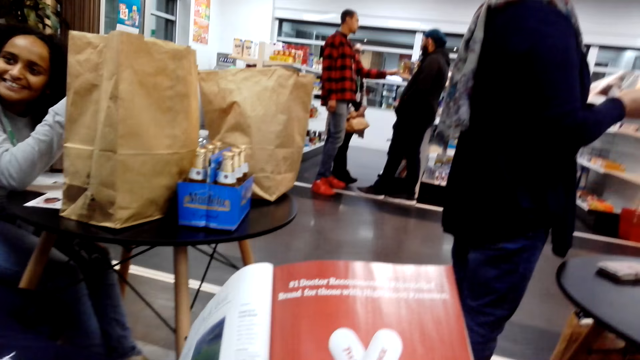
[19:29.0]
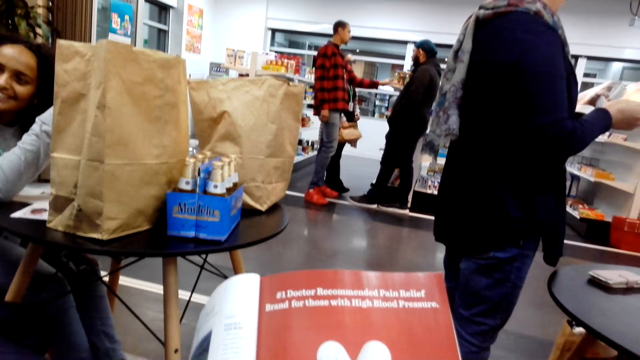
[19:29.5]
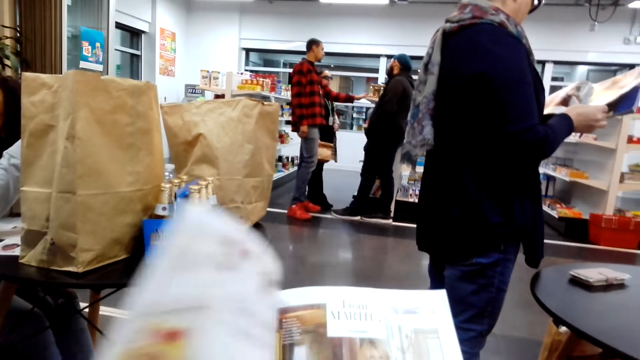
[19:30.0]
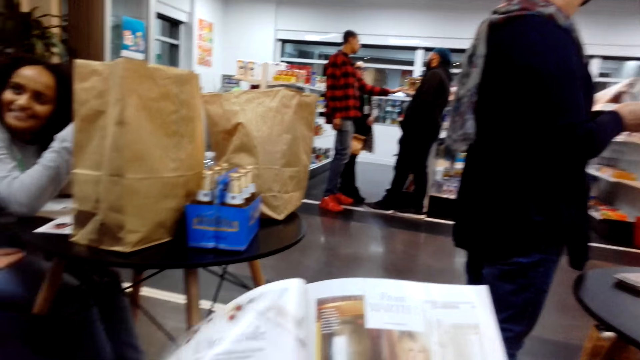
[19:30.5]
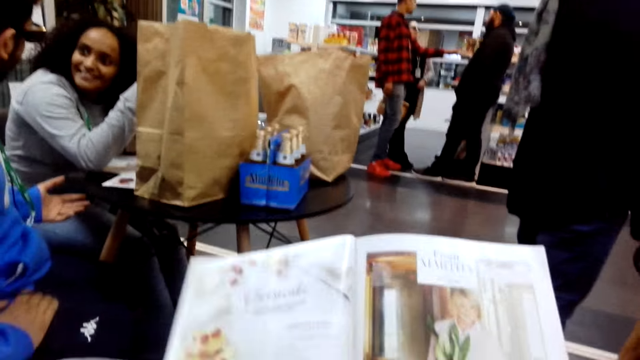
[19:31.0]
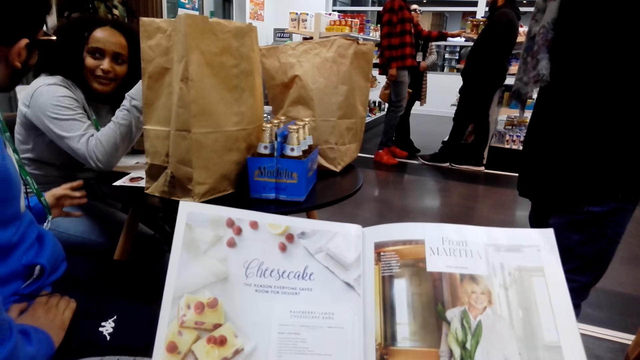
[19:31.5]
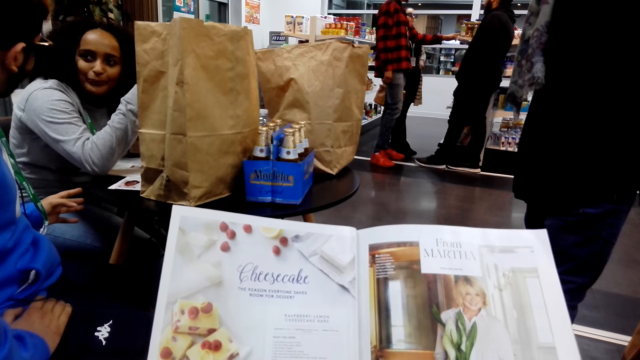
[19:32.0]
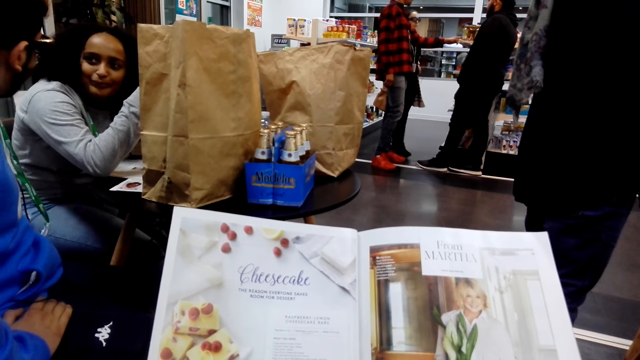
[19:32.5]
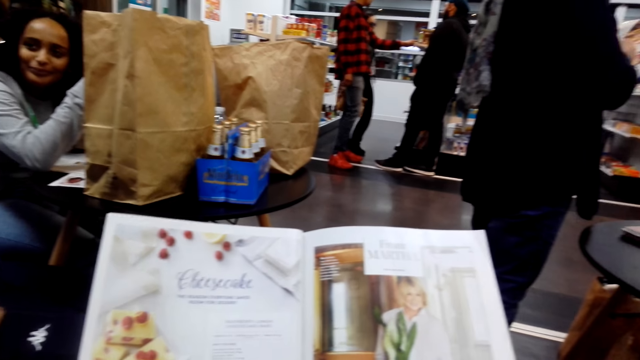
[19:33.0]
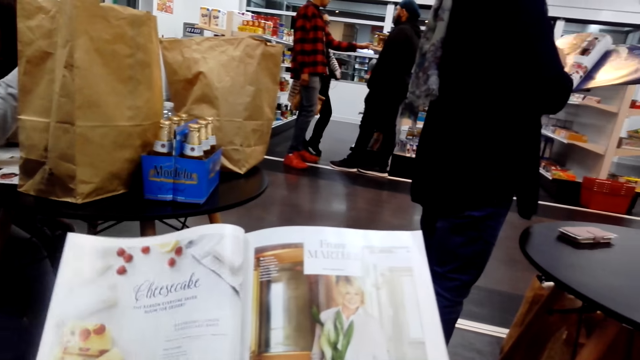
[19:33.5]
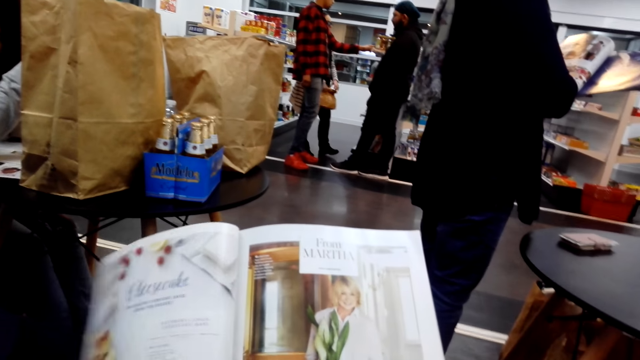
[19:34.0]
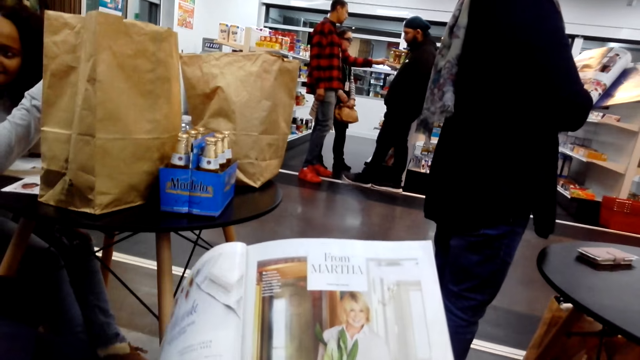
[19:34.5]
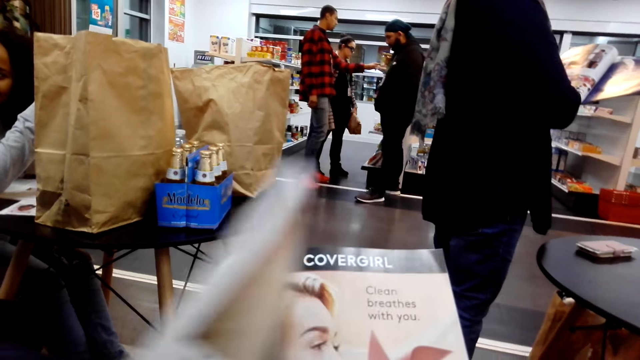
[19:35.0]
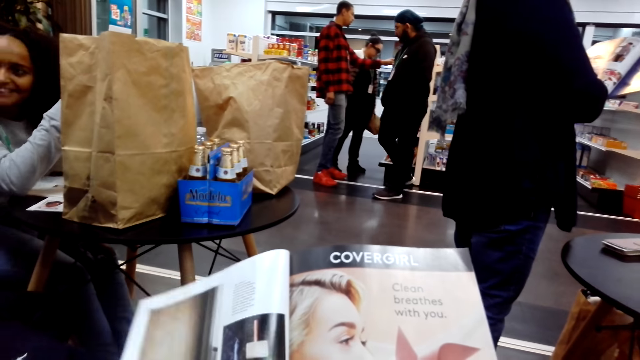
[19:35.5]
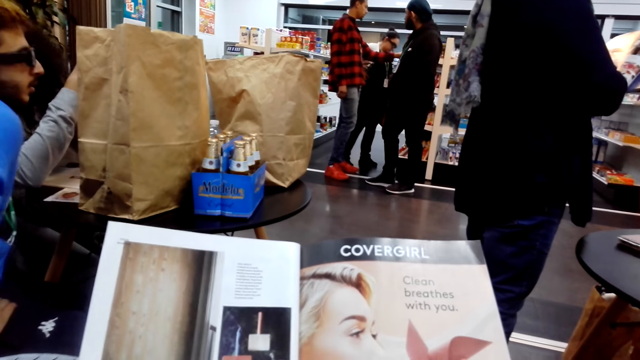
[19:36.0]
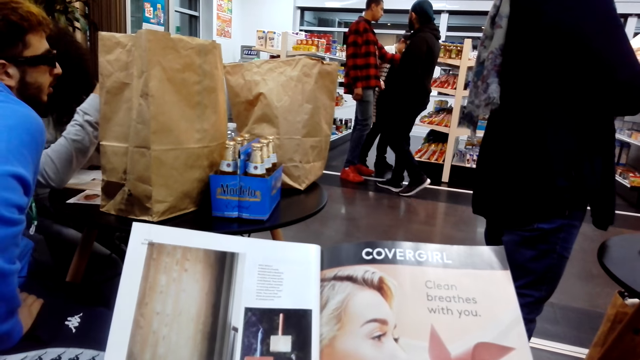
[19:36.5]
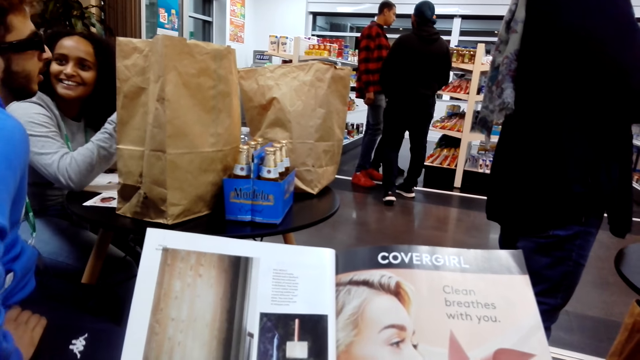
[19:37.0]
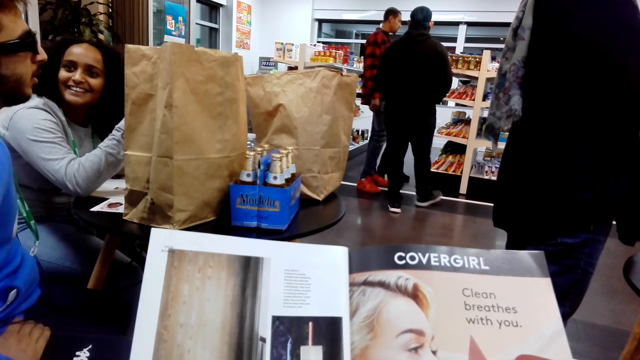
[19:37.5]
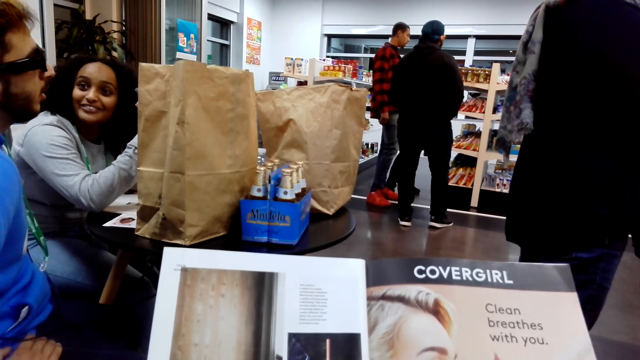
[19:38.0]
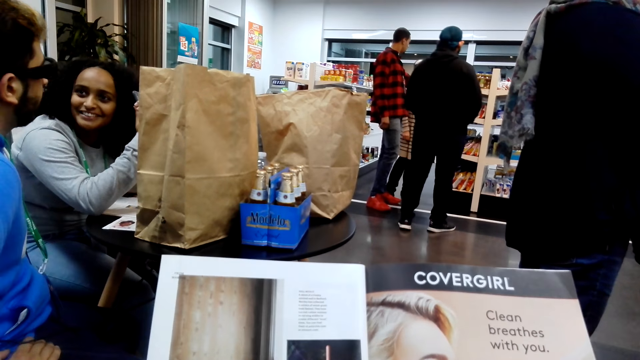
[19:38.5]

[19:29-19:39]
The camera wearer opens a page on the book. They read the book. They open a page on the book.

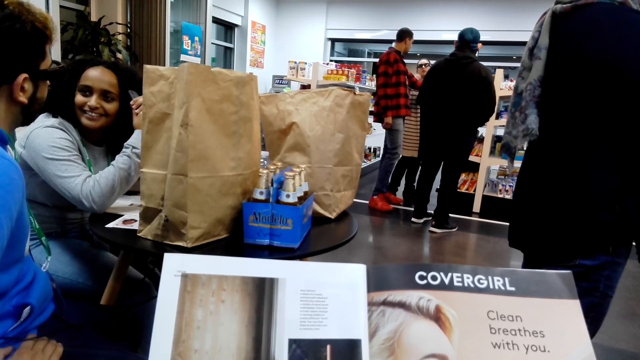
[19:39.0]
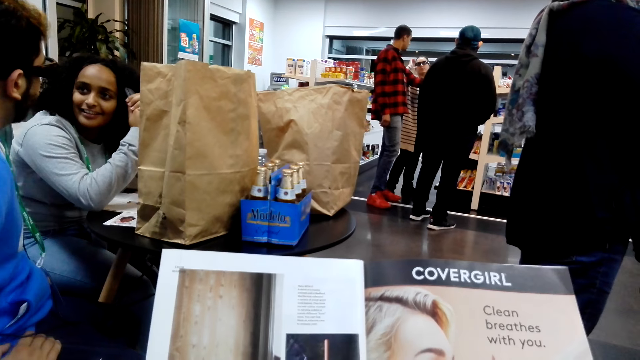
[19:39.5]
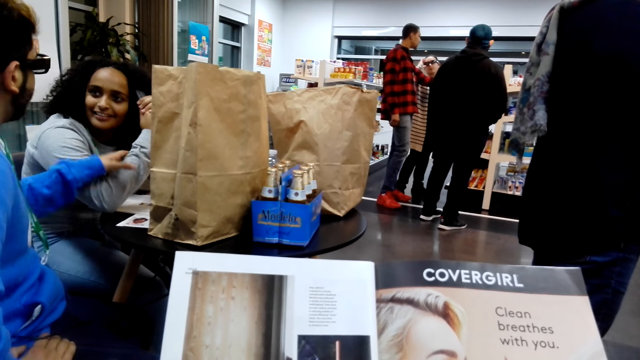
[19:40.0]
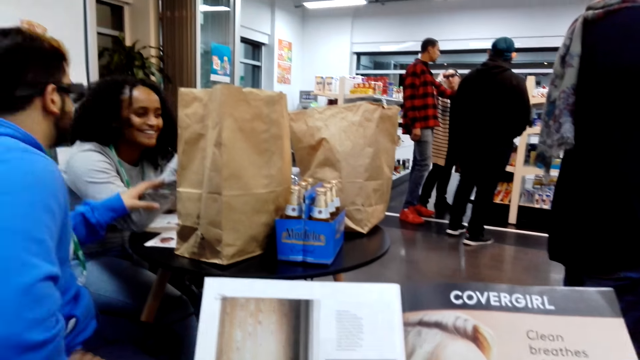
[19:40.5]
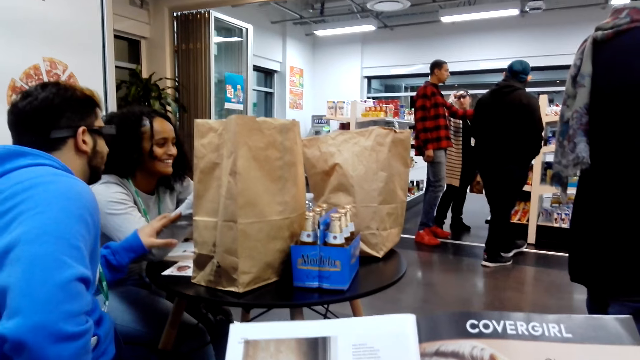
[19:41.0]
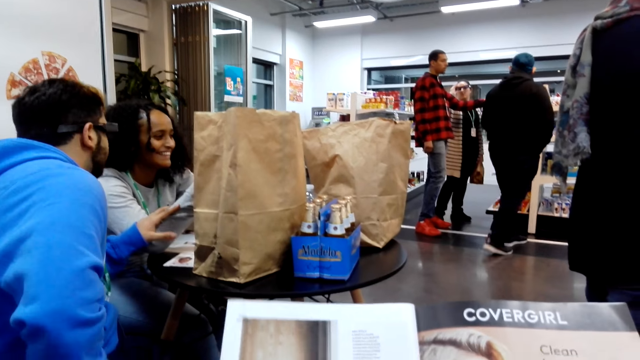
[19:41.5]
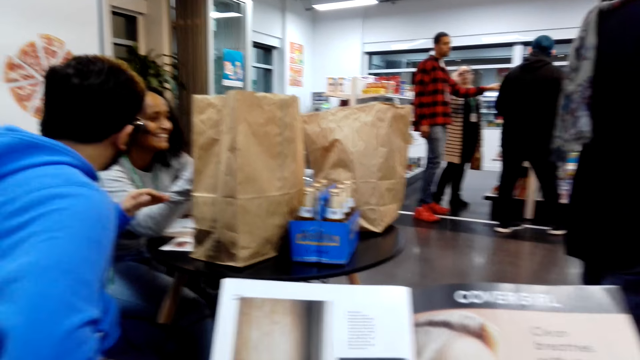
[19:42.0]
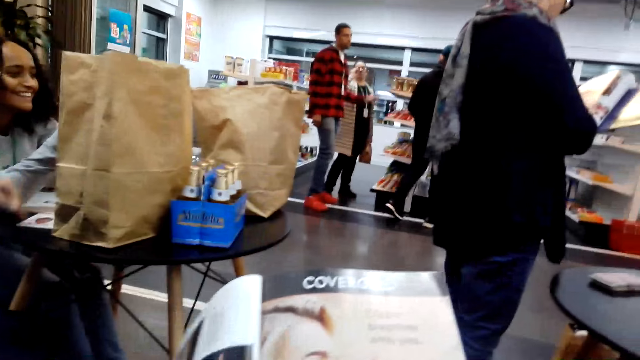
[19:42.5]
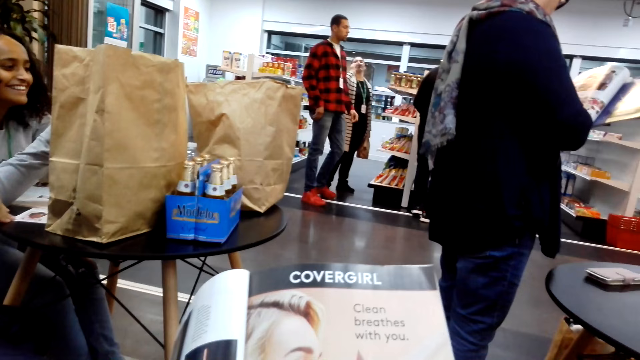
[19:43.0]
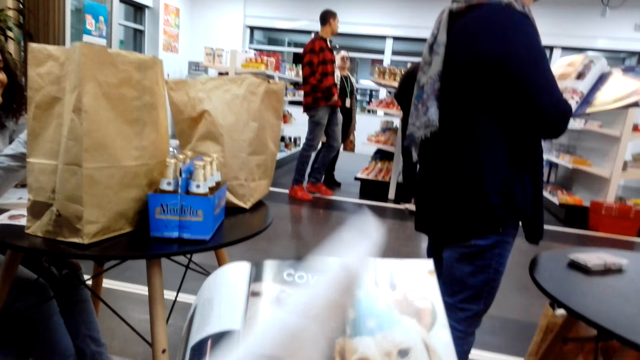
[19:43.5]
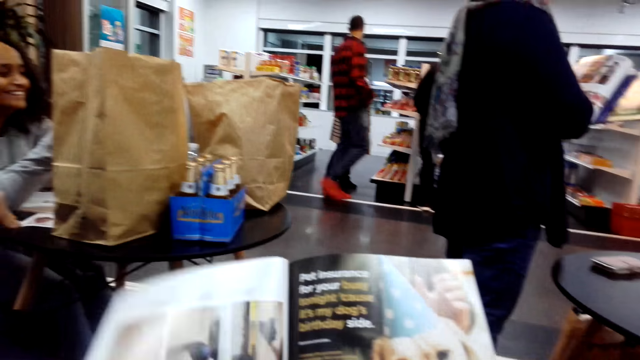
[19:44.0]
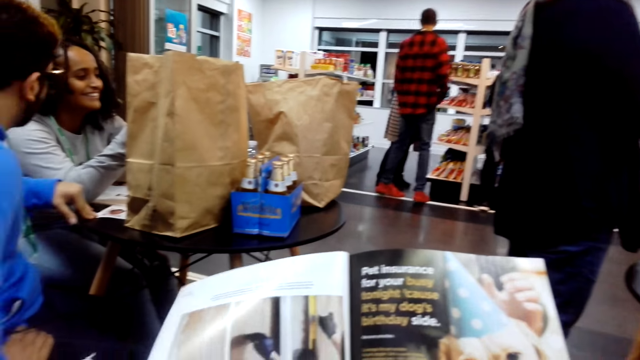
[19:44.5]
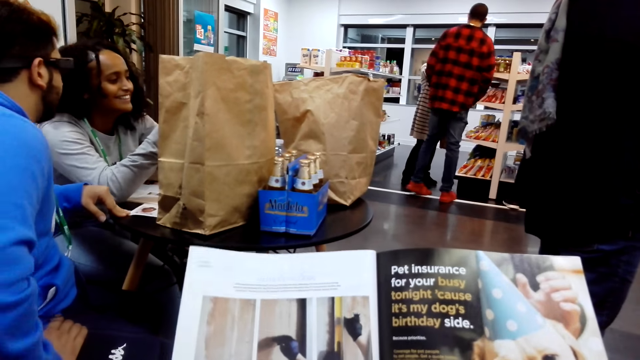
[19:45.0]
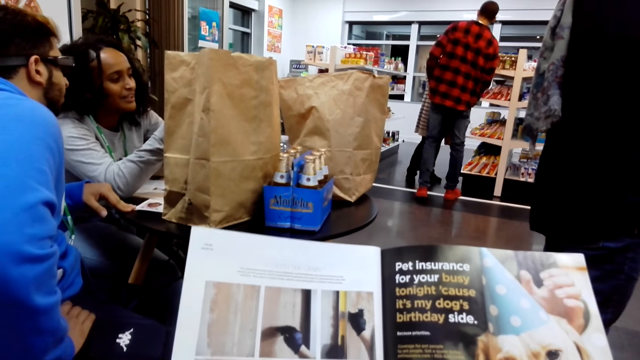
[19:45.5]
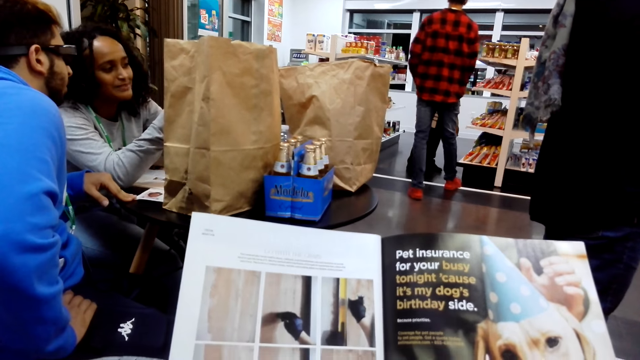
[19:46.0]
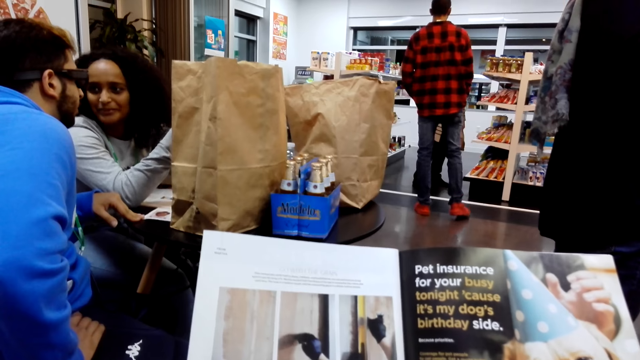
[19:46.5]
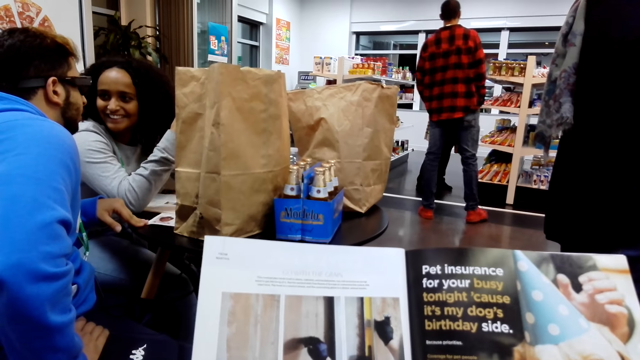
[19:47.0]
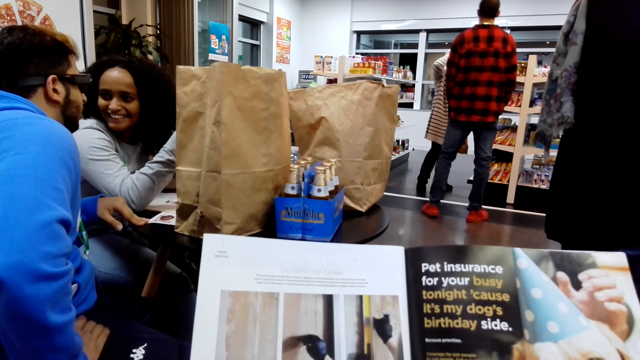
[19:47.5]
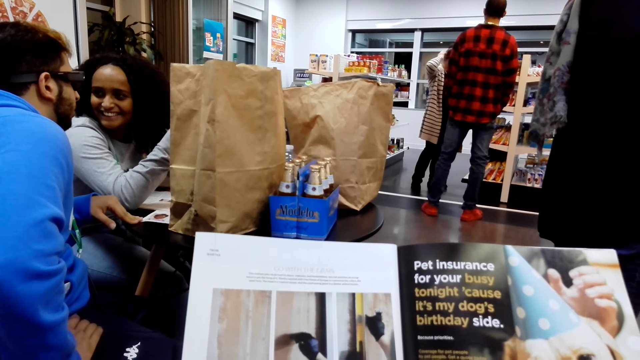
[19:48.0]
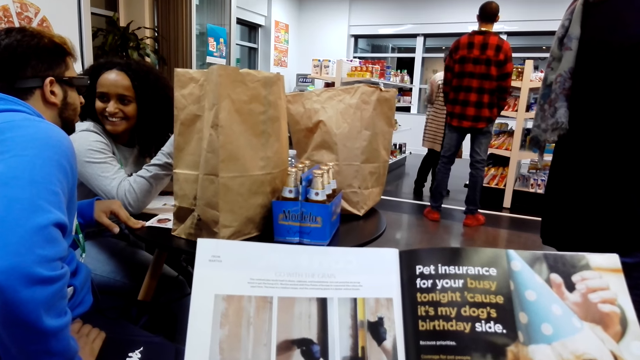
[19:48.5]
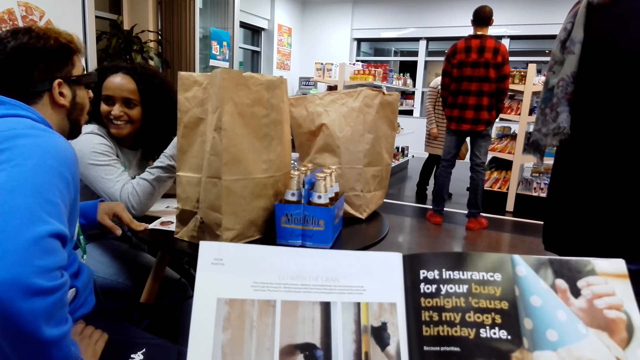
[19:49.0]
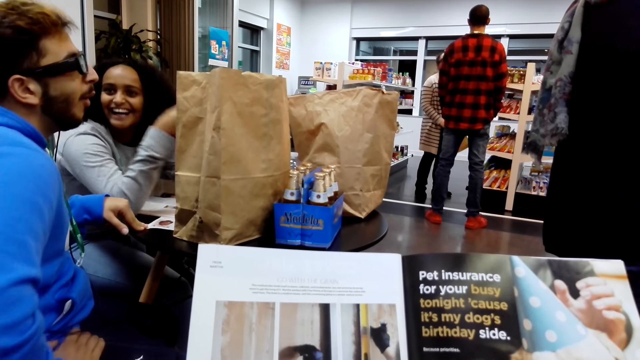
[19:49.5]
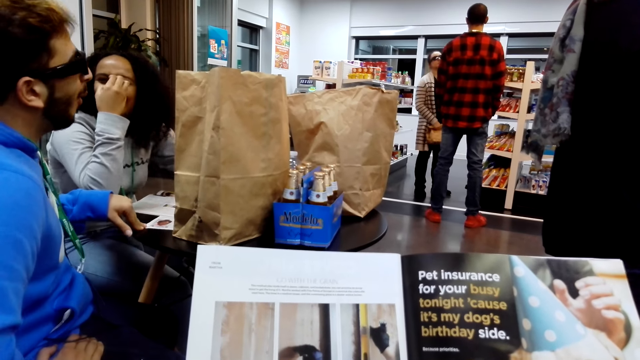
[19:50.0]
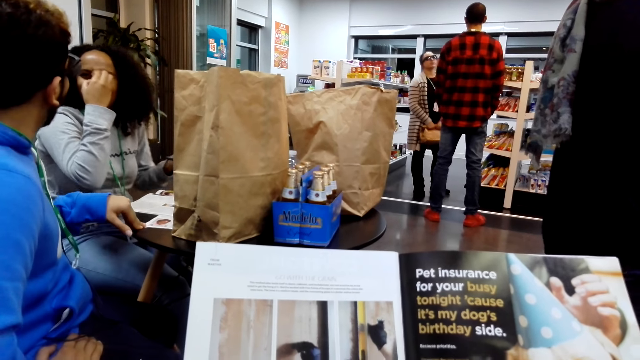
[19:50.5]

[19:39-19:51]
A woman converses with a man. The camera wearer reads a book. The man holds the woman. The camera wearer opens a page on the book. They read the book. Another man moves back.
